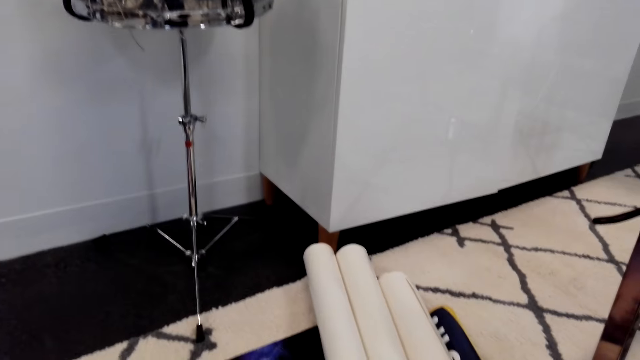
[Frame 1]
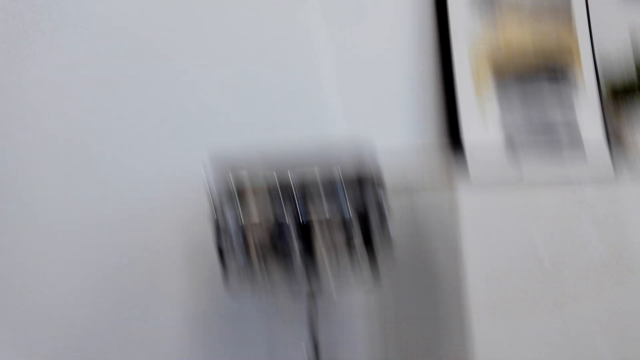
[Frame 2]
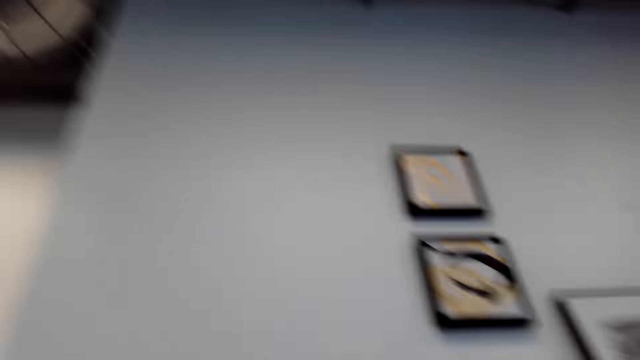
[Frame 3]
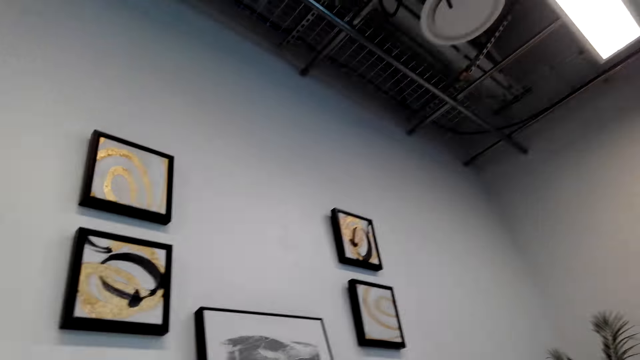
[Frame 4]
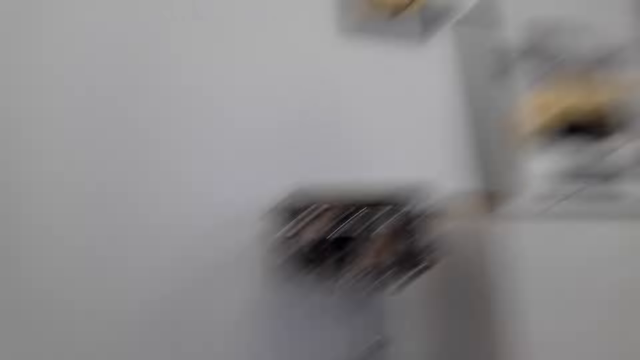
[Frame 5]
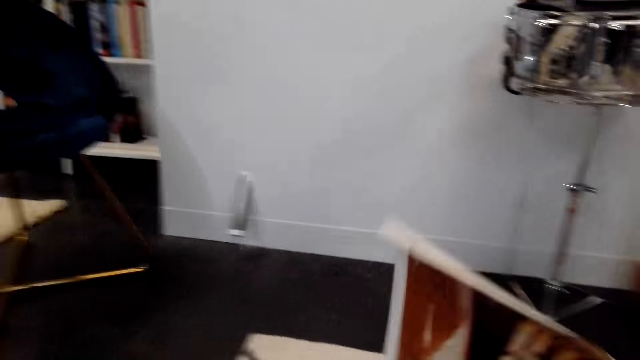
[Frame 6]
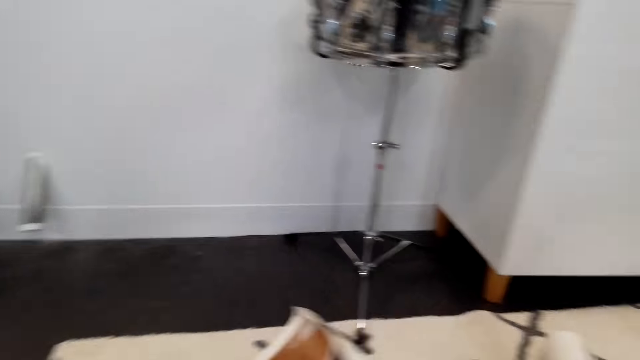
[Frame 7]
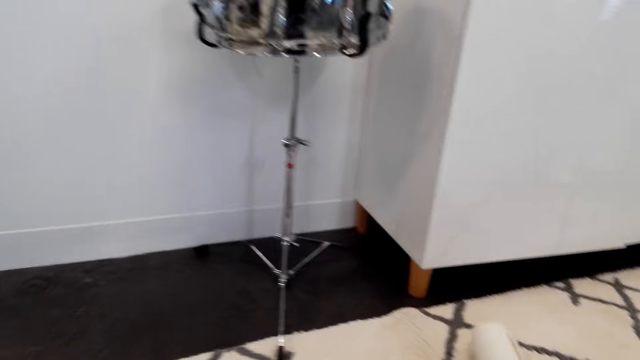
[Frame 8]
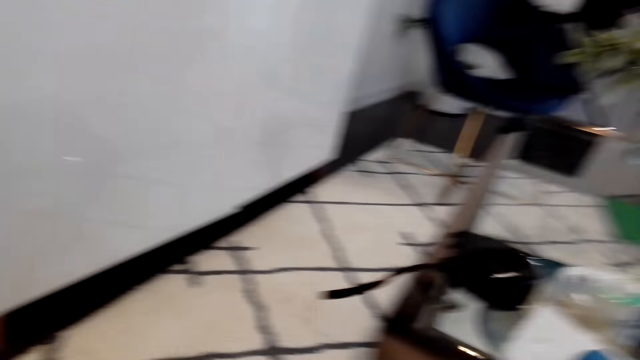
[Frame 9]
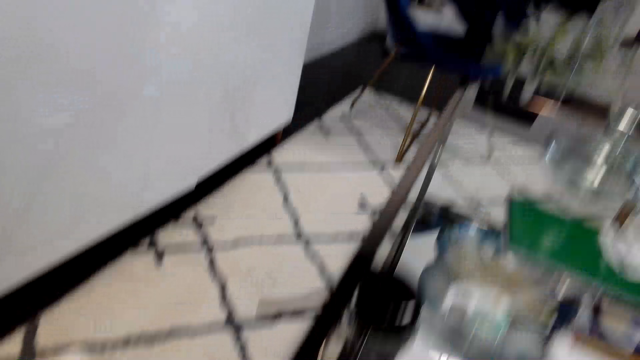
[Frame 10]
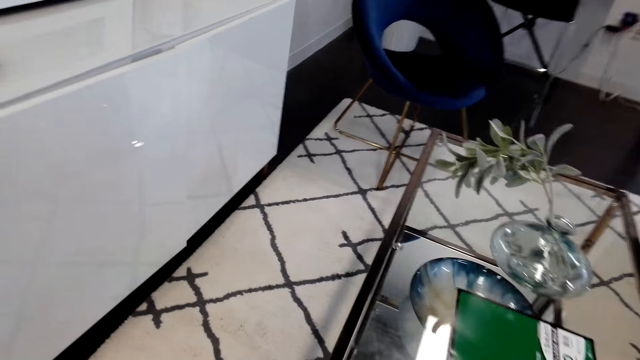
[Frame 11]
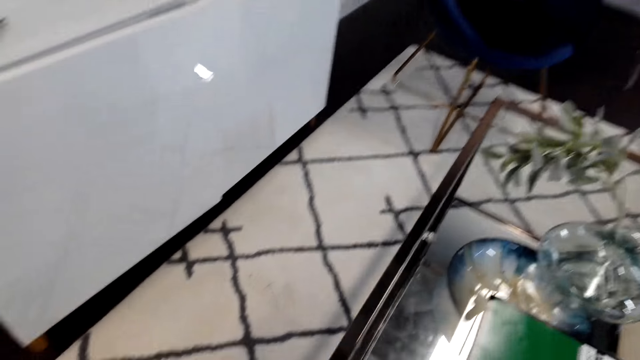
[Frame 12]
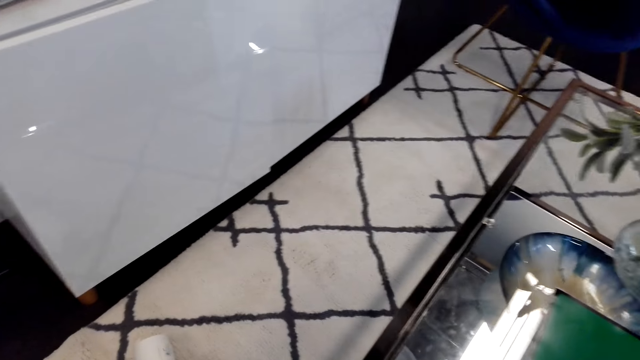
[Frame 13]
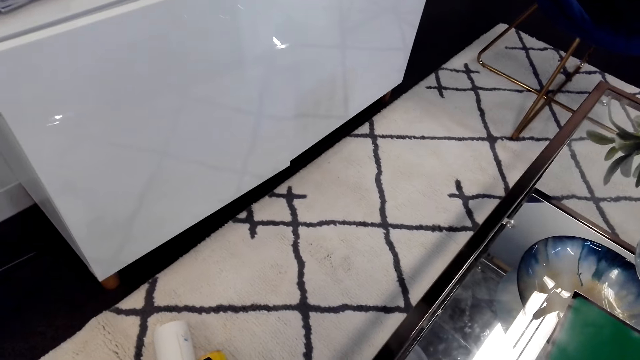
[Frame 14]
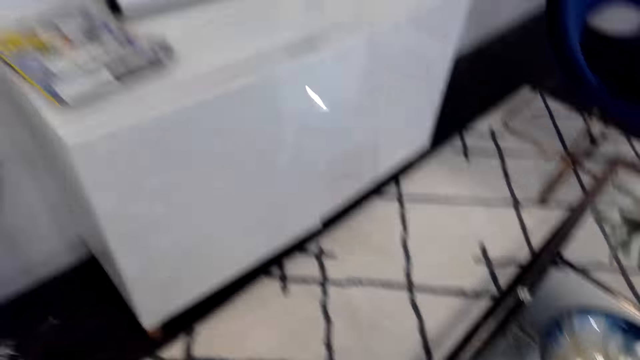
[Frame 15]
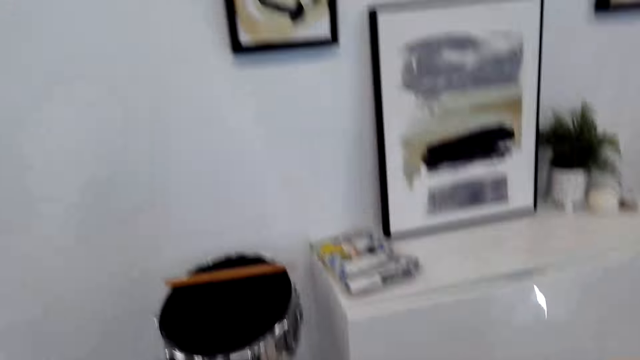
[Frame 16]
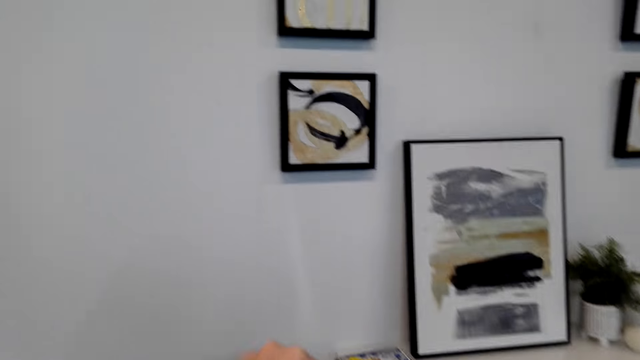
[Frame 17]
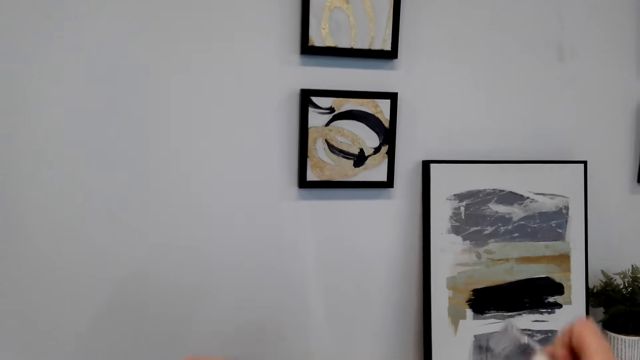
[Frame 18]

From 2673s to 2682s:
The camera wearer looks on the wall. They unfold the wall art. They straighten the wall art paper on the table. They look around and walk around.

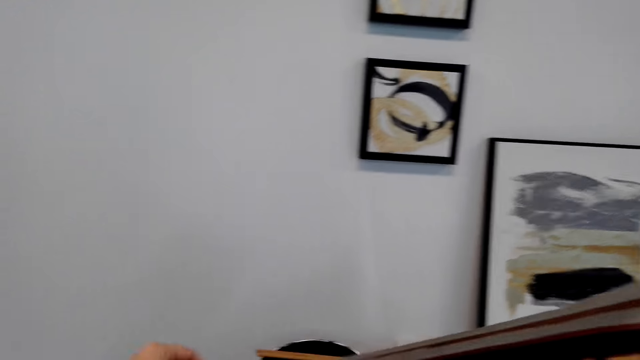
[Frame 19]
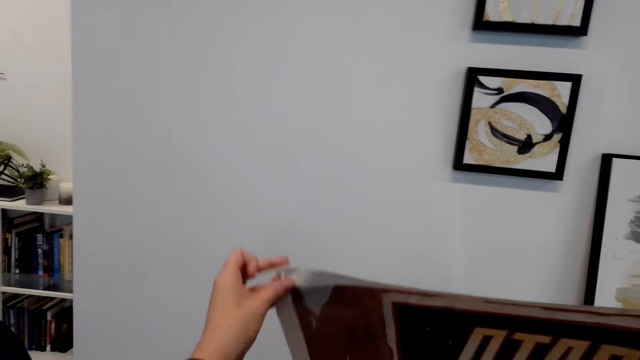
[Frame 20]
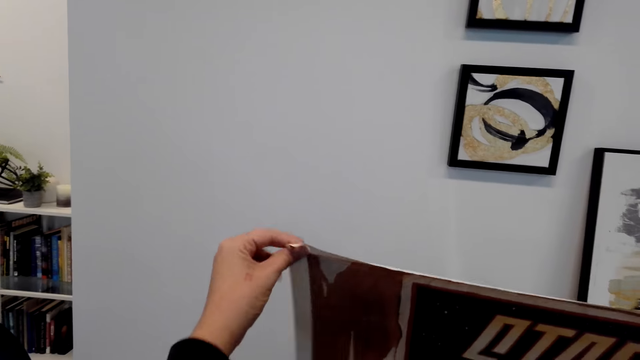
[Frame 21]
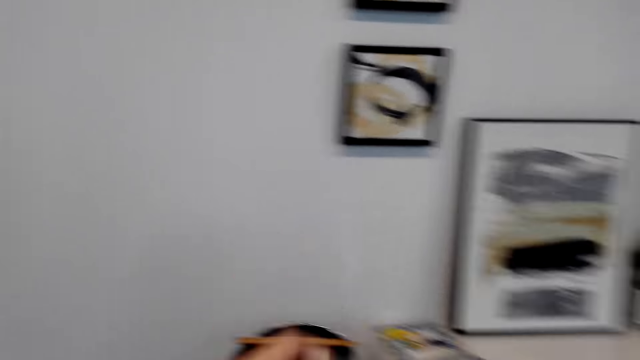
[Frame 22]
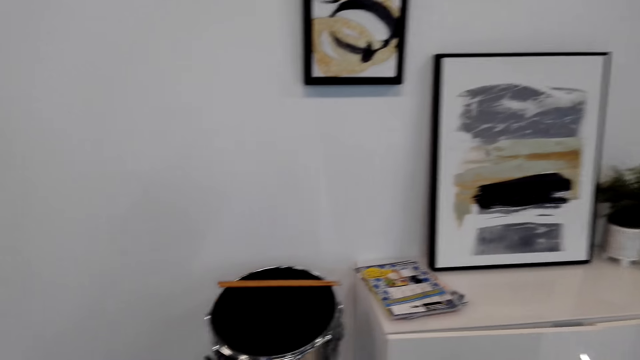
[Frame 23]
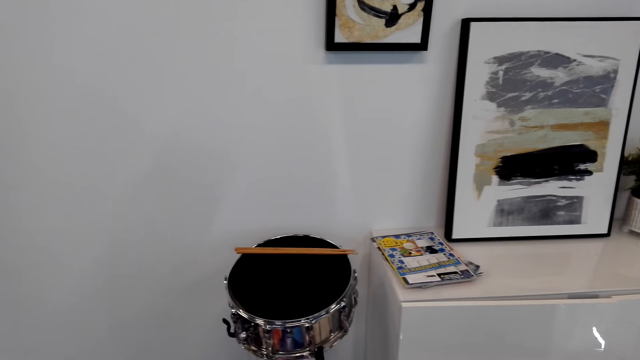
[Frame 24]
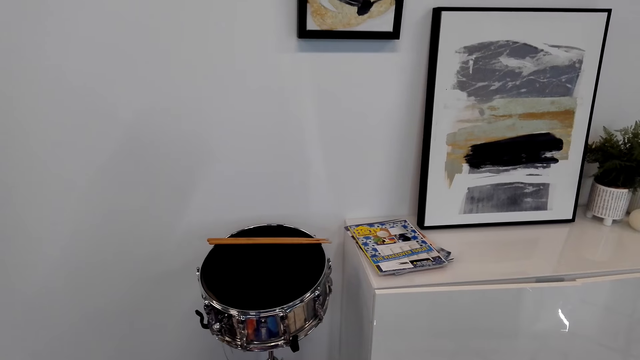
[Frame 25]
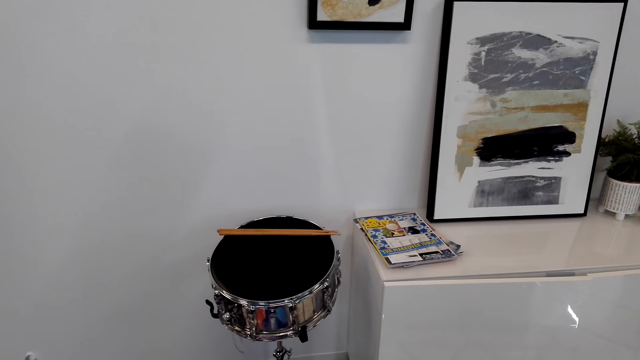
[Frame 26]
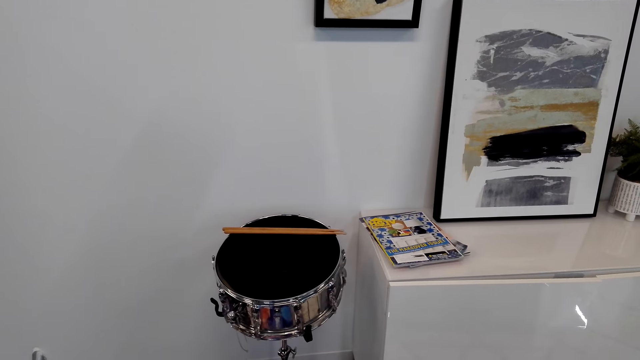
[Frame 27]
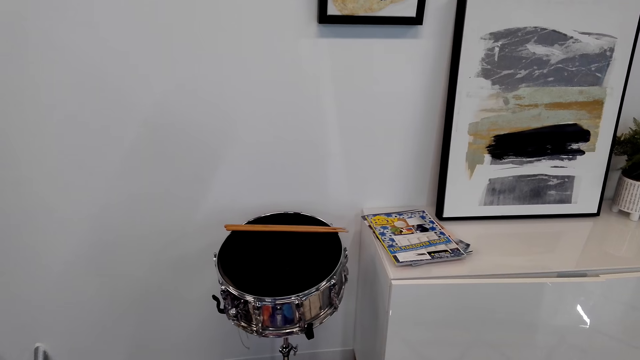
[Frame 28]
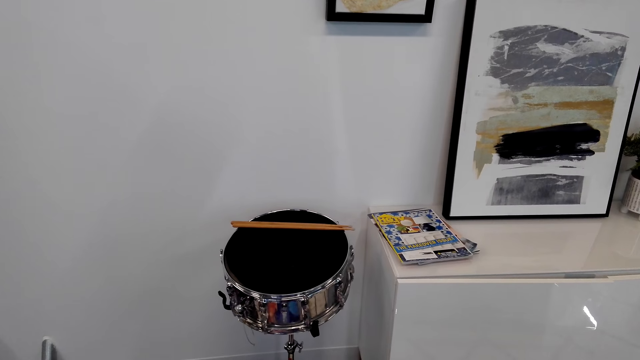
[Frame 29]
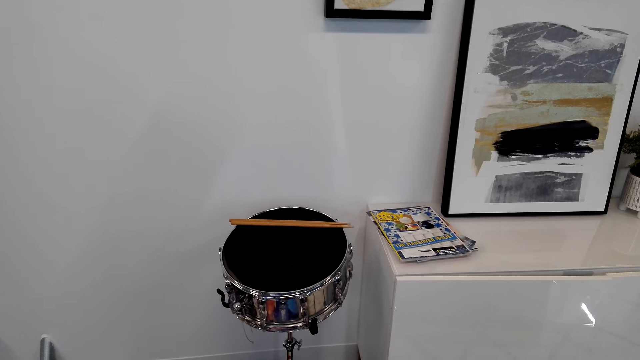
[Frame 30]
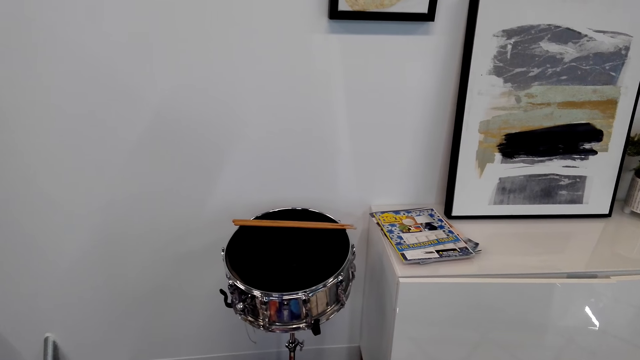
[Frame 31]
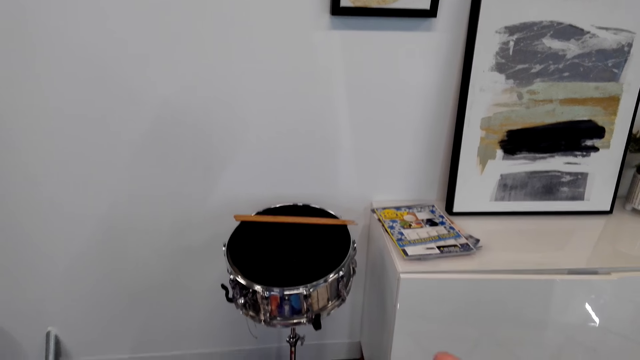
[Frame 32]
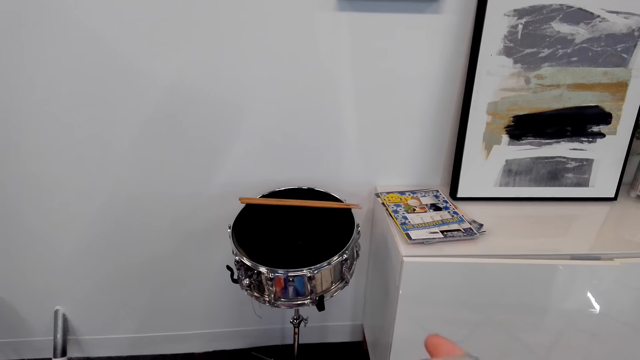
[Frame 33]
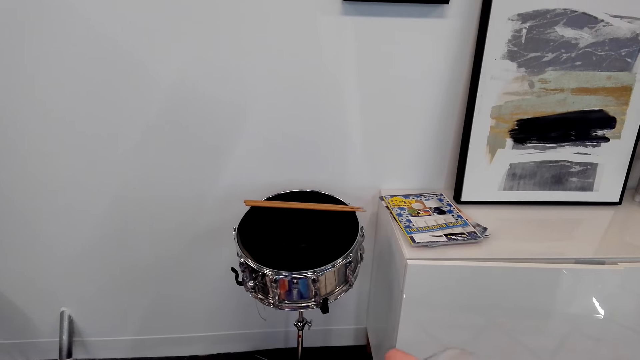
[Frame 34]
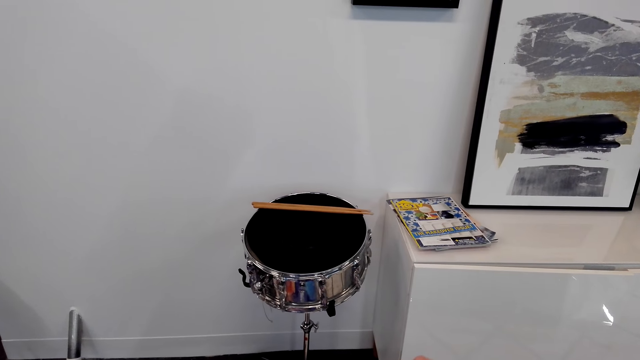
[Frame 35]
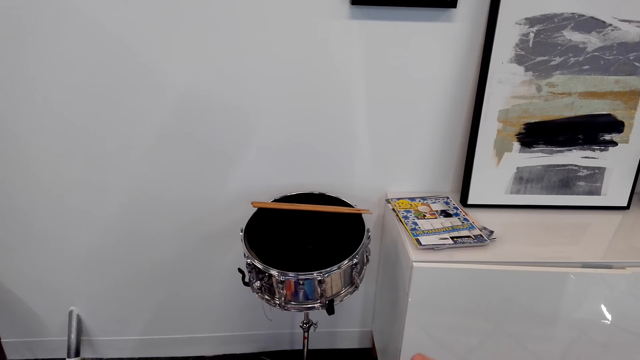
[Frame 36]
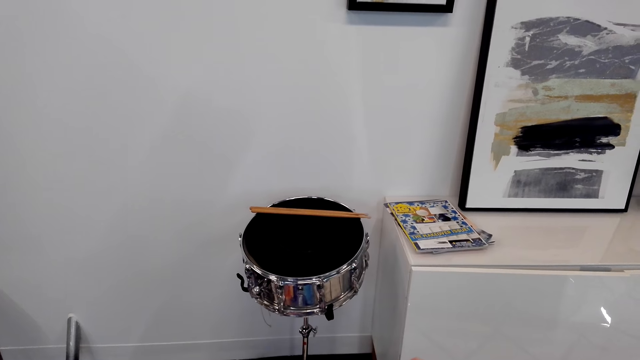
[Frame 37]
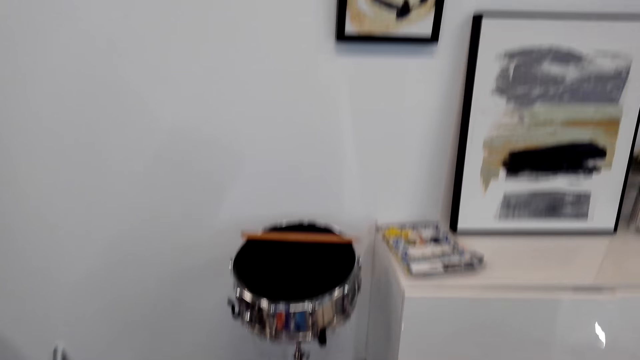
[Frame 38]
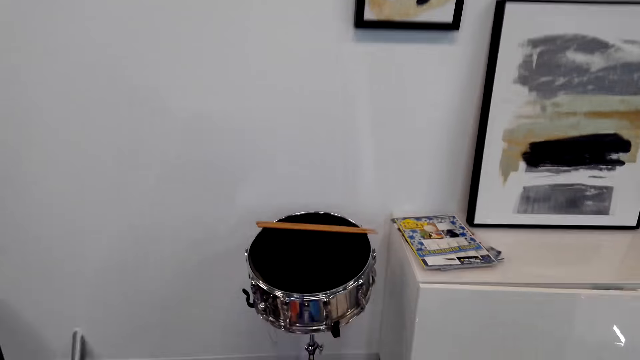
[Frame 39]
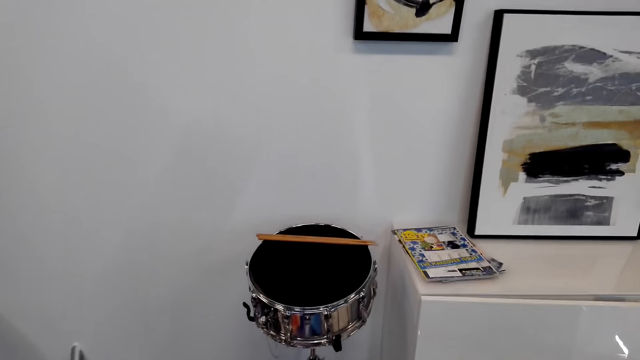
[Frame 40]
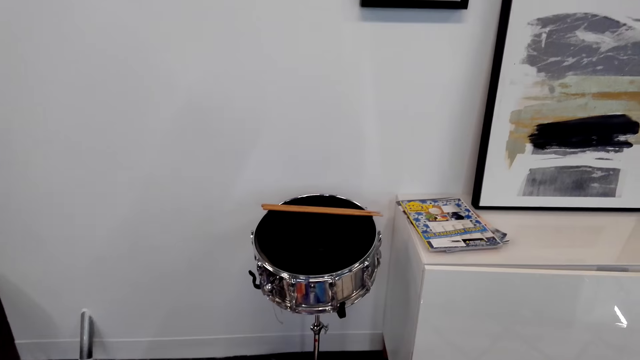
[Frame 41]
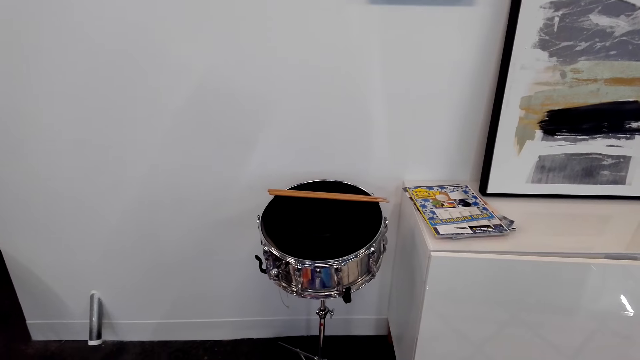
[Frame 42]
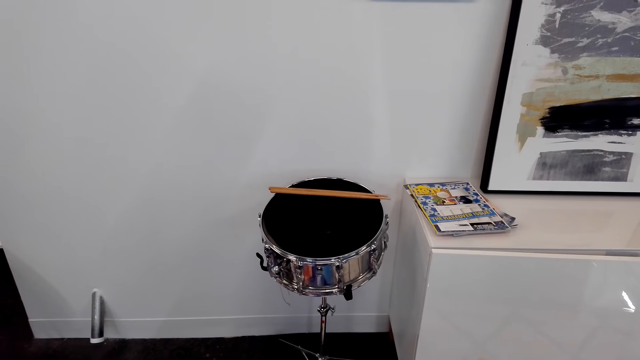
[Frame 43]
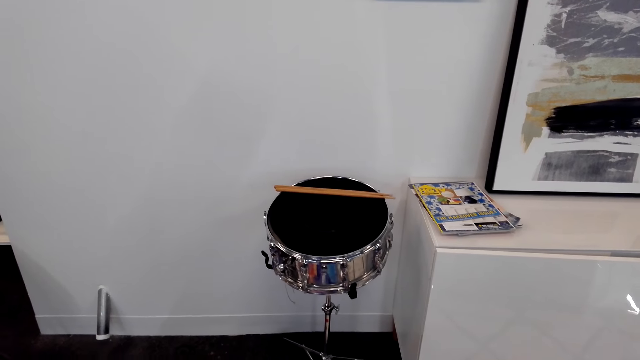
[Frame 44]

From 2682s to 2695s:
The camera wearer raises the wall art paper near the wall. They hold the wall art. They lower the wall art paper. They stare around.
